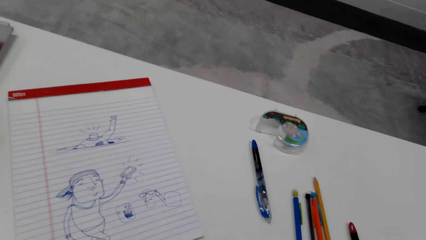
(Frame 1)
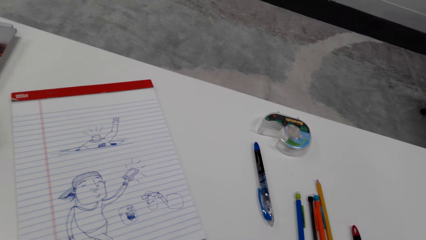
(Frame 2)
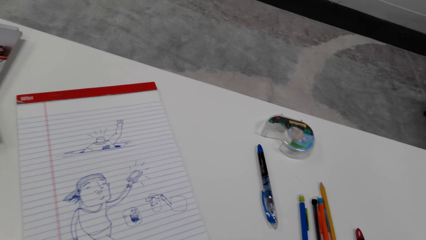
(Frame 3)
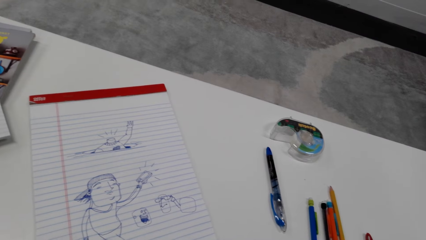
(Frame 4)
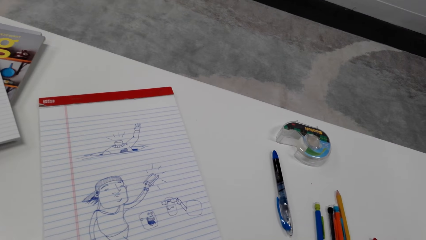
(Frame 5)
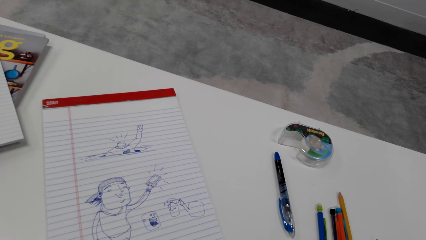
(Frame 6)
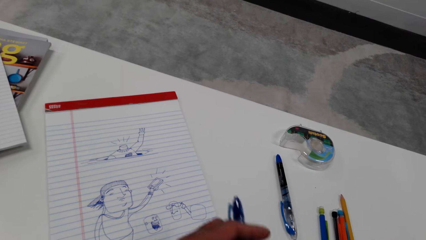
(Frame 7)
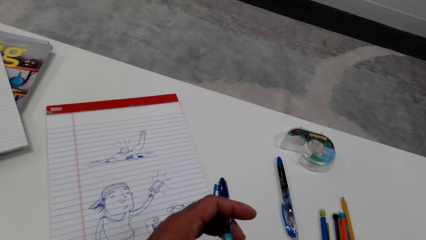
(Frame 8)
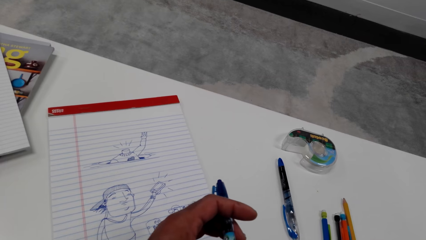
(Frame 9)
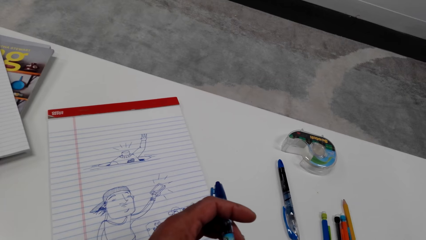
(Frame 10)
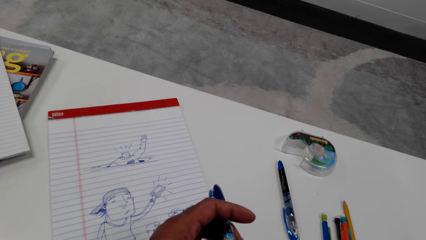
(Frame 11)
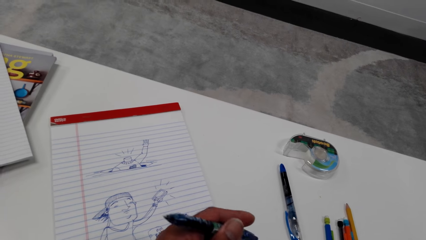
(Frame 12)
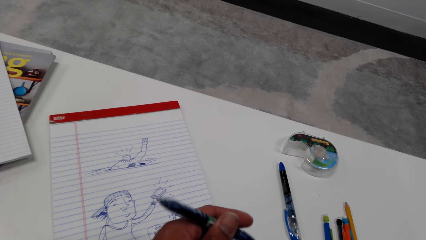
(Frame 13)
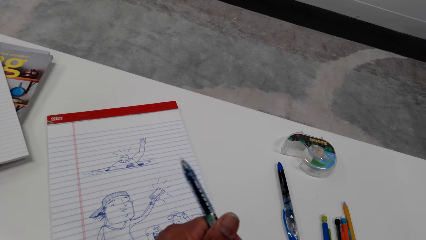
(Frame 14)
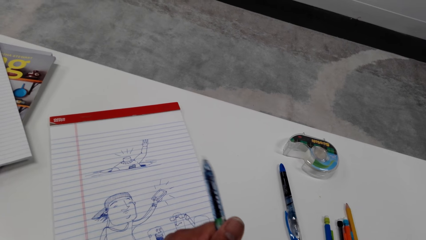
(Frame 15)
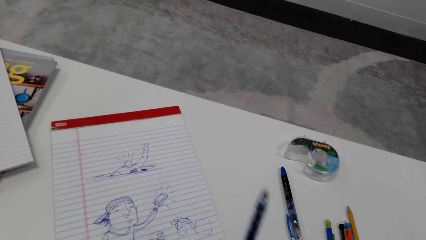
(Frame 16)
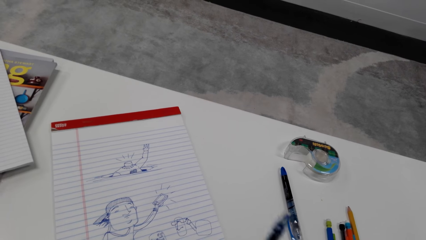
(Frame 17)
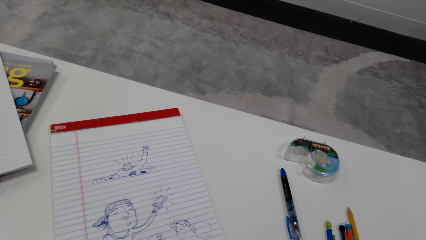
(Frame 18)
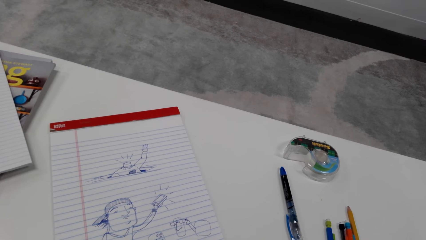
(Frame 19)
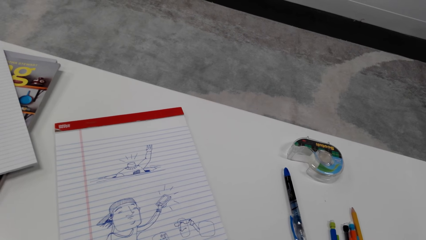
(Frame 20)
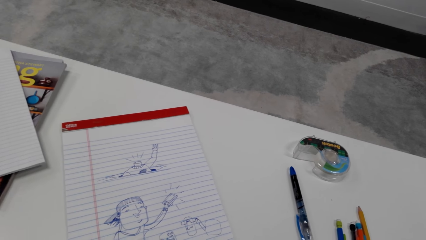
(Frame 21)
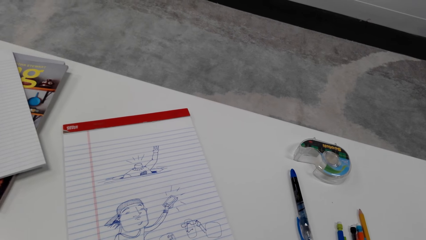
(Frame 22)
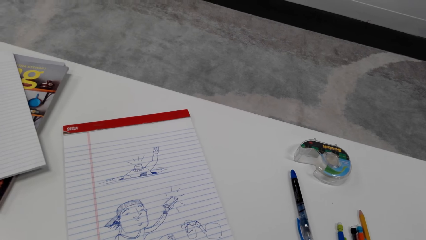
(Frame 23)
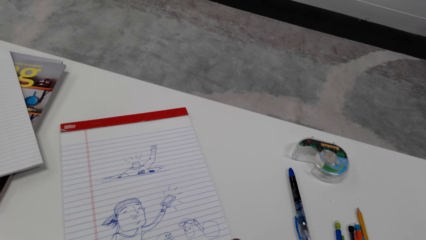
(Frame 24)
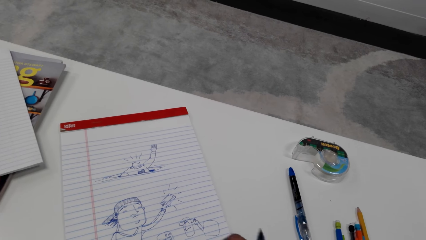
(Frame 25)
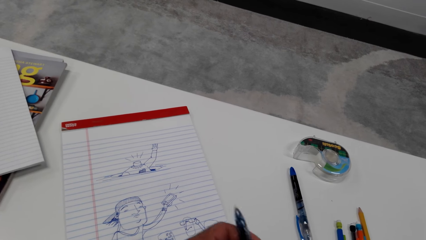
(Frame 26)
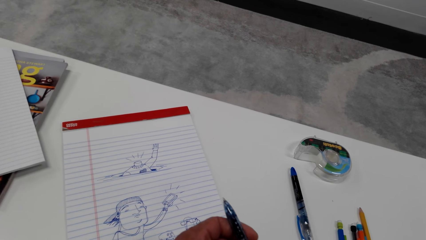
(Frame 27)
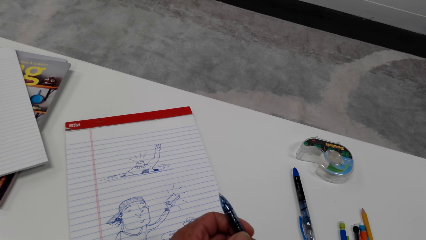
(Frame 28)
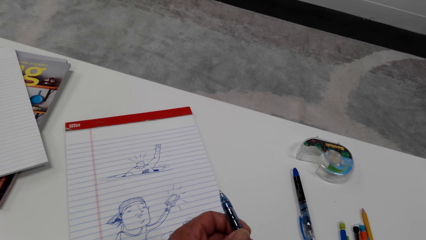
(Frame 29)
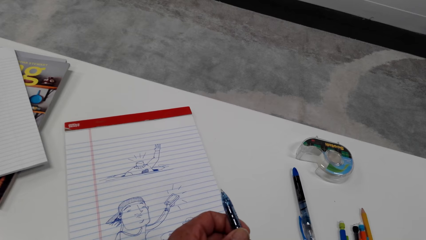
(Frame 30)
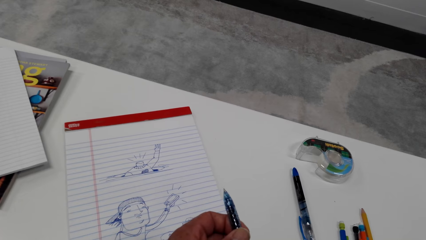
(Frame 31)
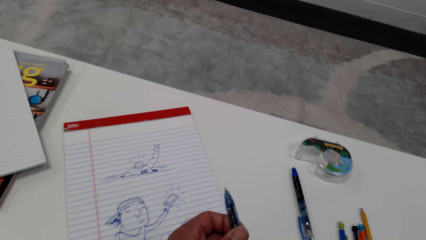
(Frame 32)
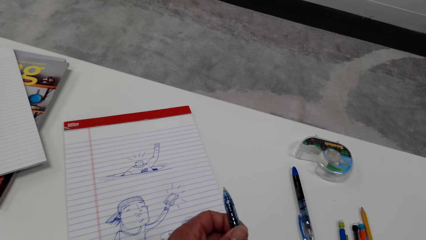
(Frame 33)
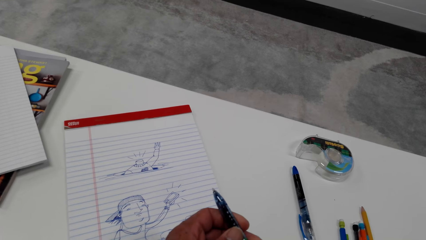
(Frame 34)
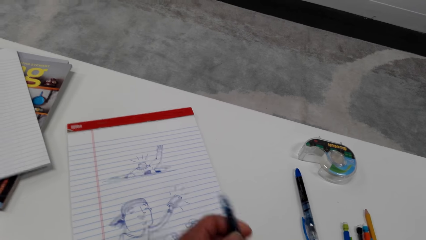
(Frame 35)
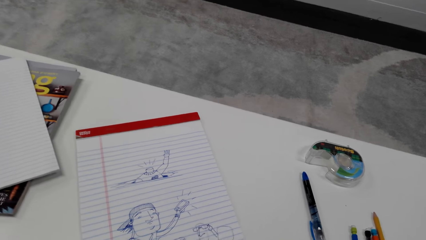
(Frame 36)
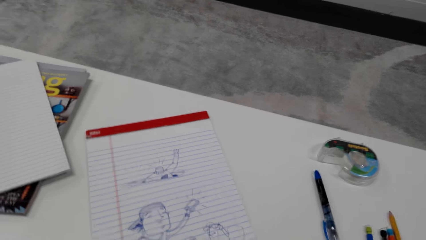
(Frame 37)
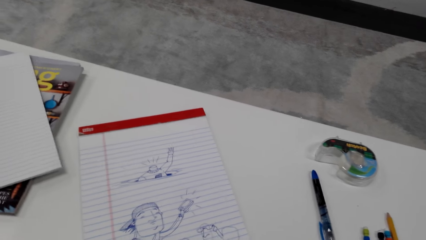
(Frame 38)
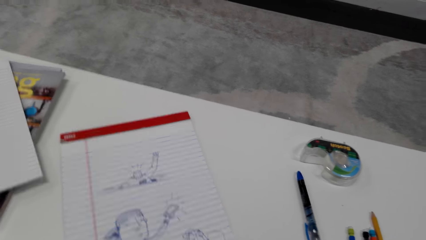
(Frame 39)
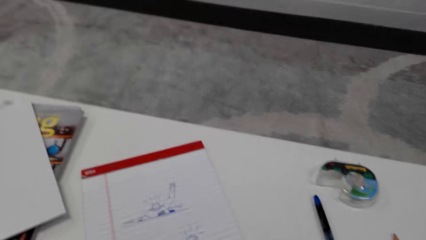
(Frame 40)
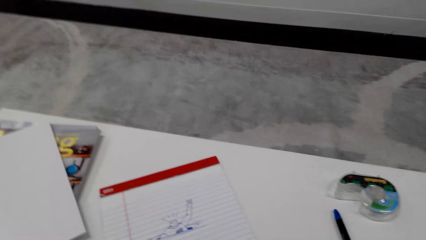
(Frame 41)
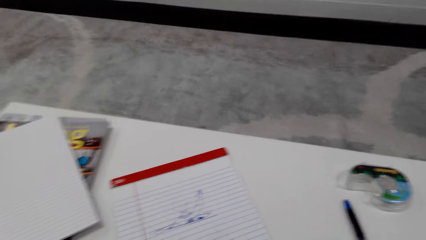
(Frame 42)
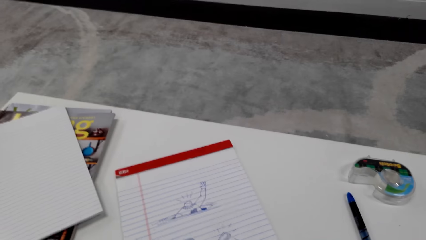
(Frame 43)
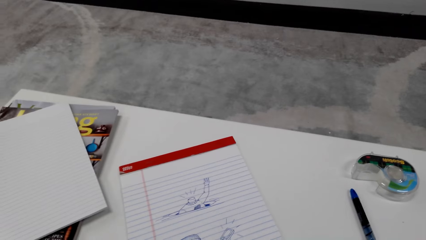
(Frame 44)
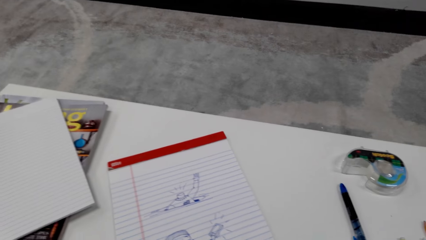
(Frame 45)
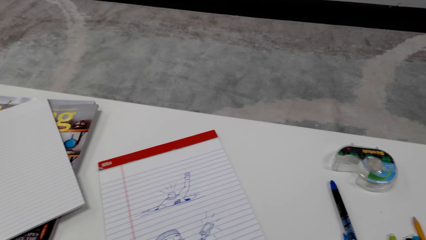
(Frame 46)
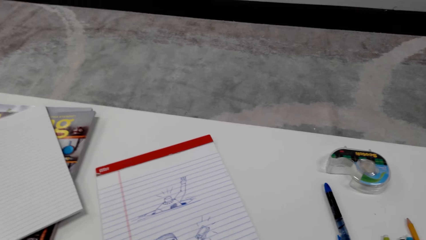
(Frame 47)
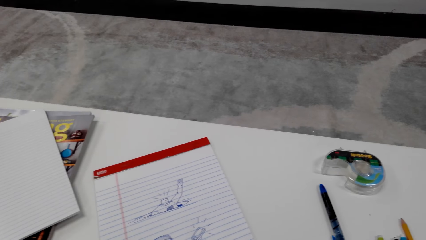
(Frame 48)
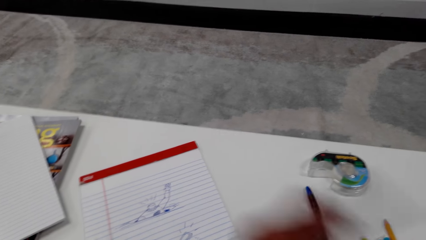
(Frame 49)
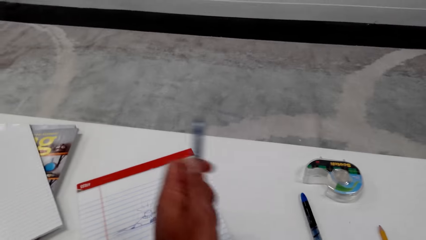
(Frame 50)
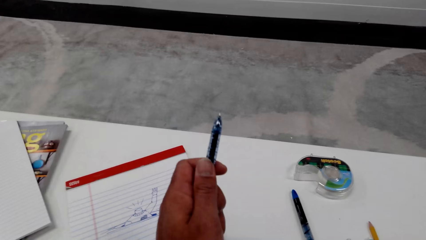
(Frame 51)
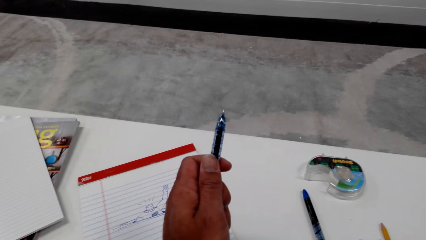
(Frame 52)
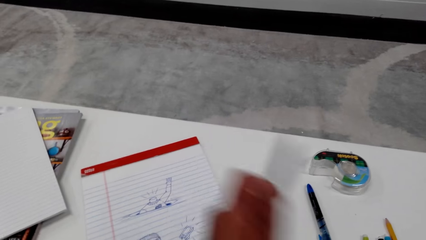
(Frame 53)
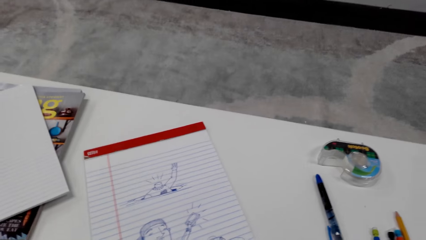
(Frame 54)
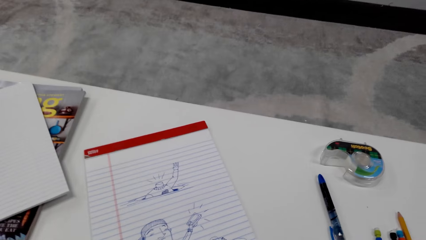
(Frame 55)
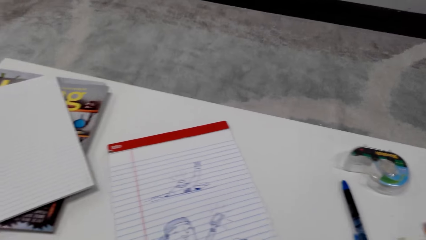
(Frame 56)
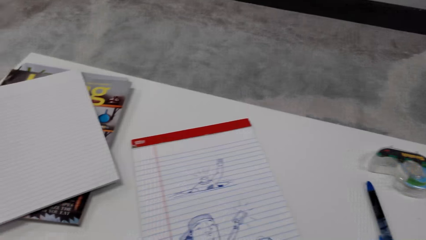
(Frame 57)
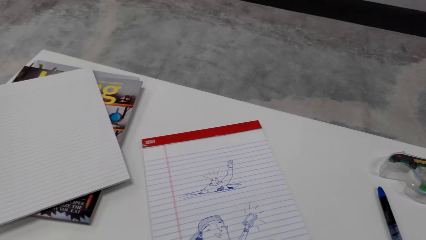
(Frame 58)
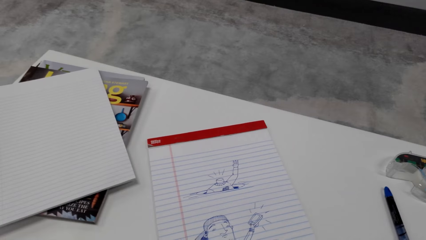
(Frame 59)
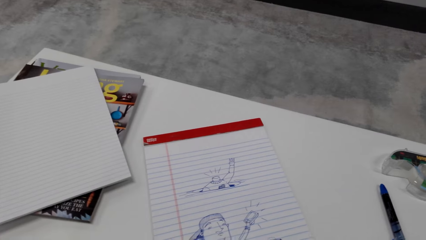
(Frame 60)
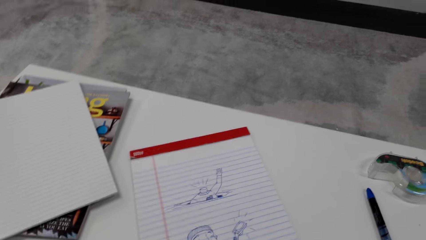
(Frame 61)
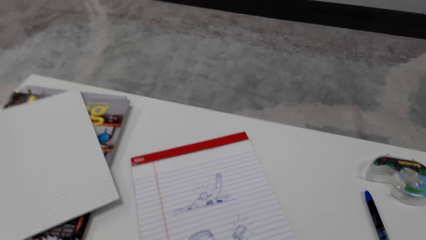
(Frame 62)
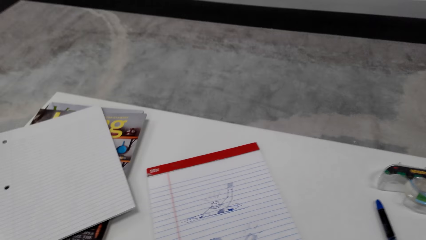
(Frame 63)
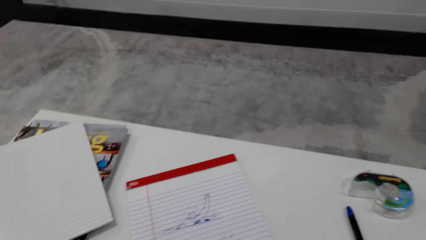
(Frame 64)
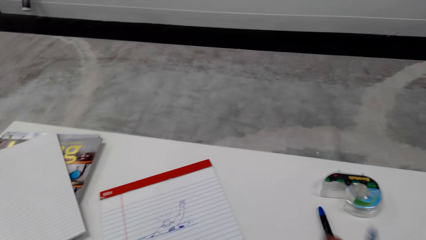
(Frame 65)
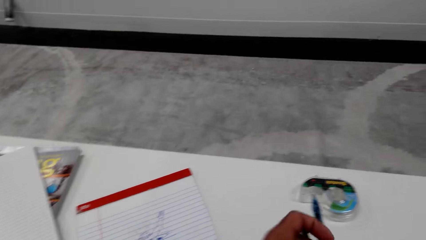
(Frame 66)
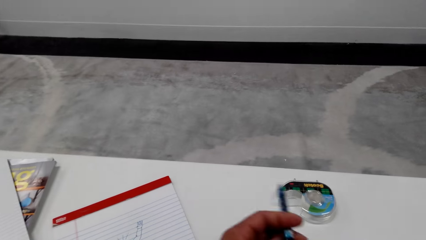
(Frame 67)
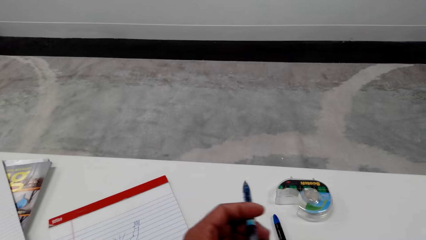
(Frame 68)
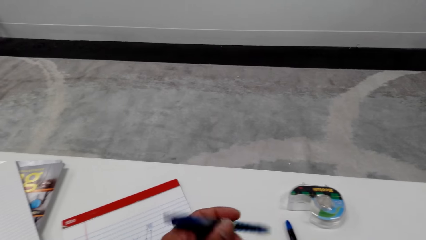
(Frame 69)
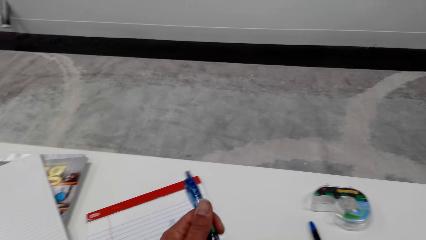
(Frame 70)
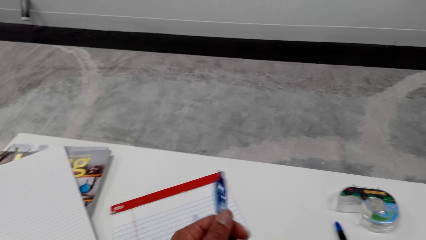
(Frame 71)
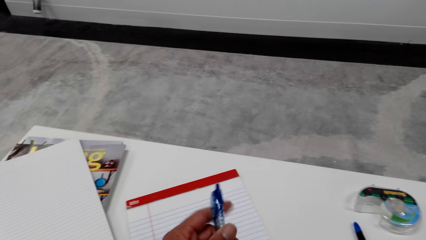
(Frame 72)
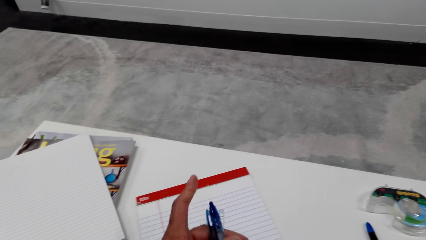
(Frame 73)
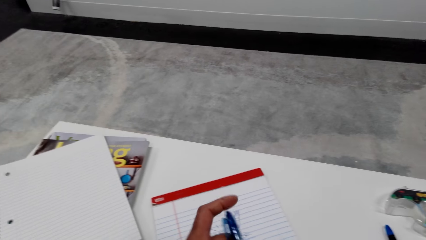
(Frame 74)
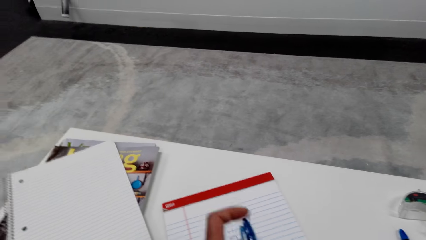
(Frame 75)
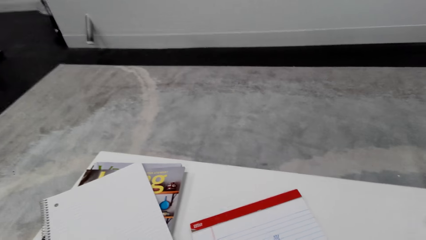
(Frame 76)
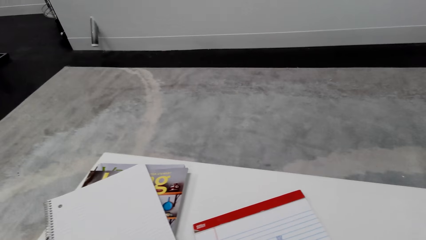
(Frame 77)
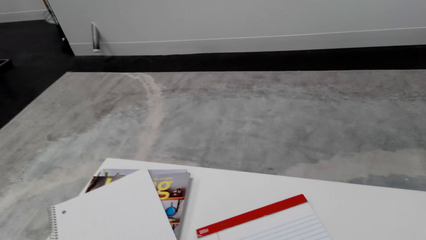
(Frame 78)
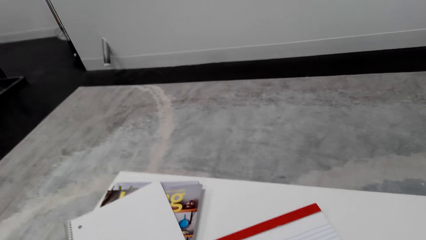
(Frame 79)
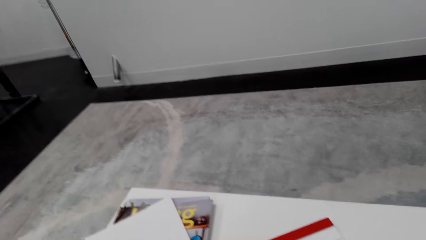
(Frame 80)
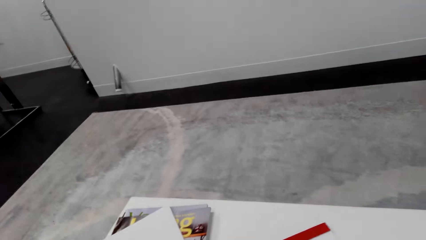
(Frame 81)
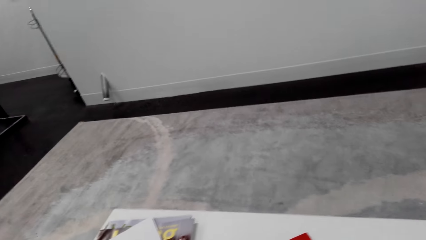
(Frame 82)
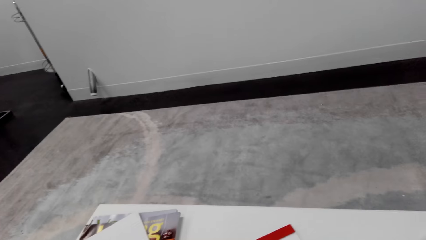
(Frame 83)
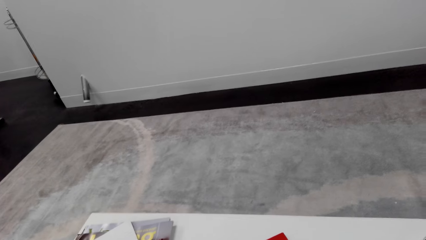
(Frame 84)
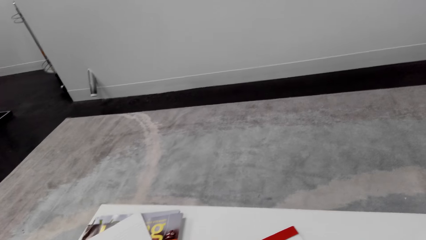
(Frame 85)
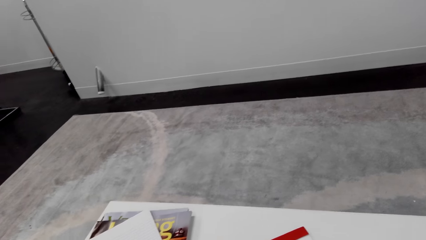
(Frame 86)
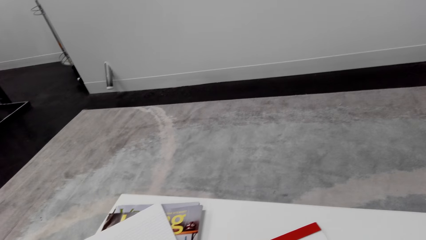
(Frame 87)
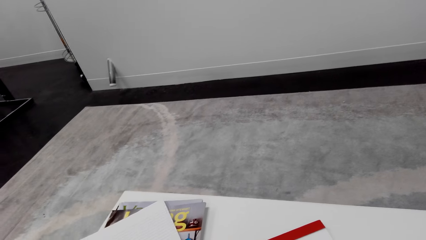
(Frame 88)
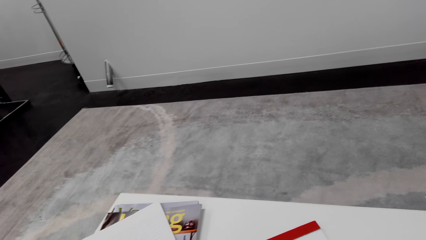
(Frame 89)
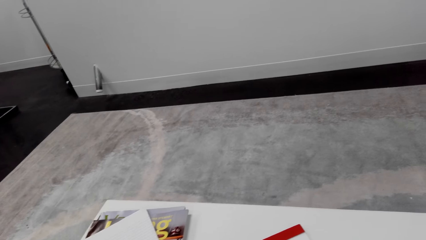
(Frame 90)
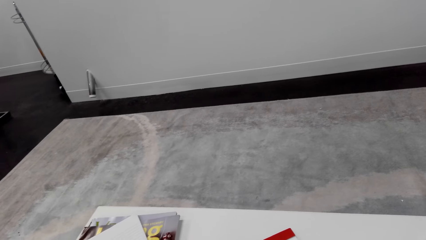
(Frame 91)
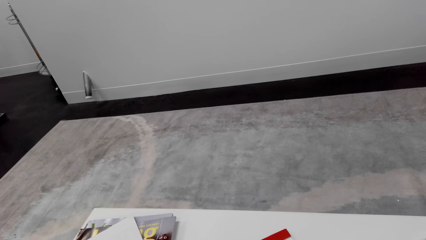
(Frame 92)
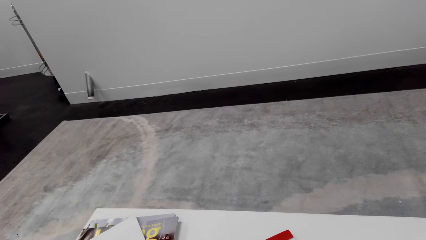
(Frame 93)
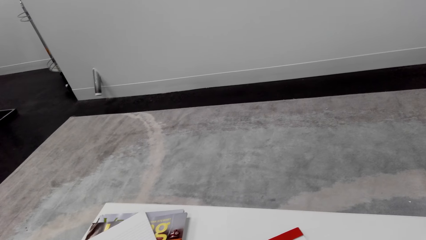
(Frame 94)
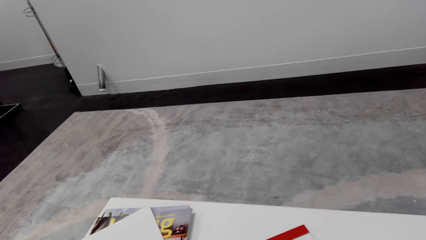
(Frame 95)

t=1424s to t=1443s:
The camera wearer looks at the drawing on the book. They move the hand. They turn a pen. A woman talks to the camera wearer. The camera wearer talks to the woman. They move the hand. They look at the drawing on the book. They move the hand. They tap the pen. They look at the floor.
